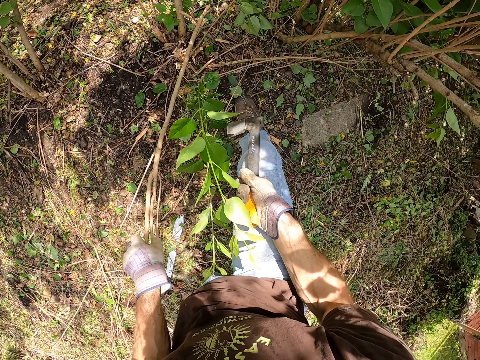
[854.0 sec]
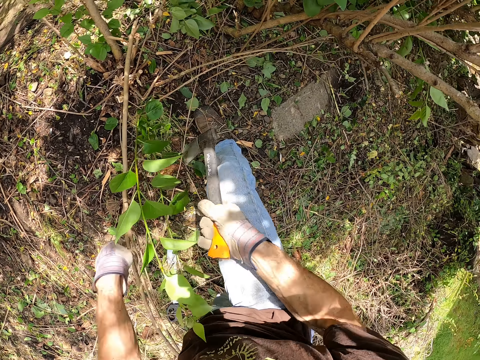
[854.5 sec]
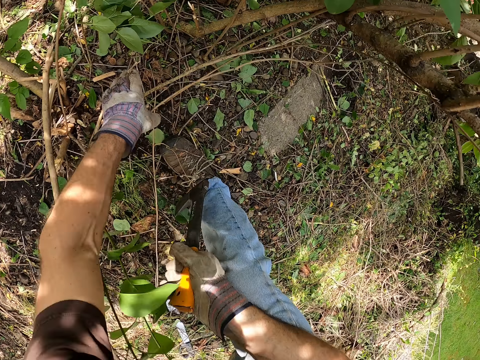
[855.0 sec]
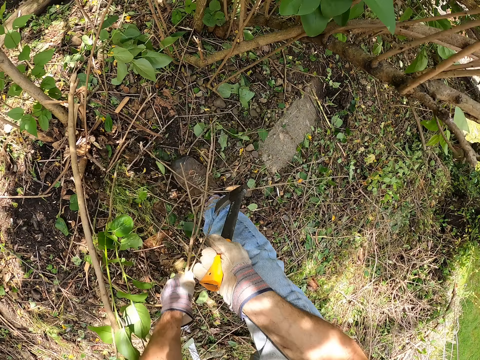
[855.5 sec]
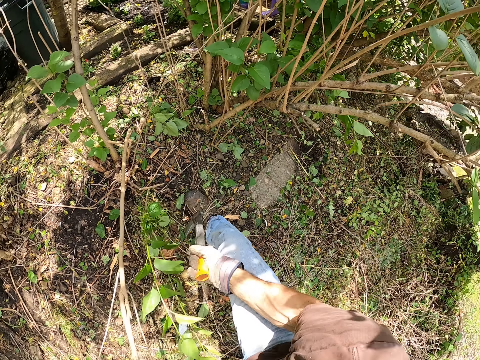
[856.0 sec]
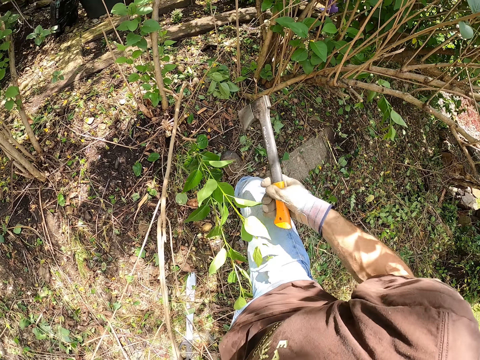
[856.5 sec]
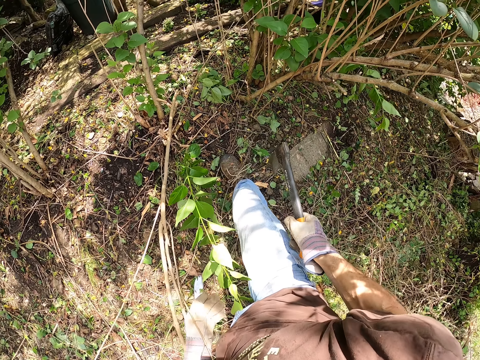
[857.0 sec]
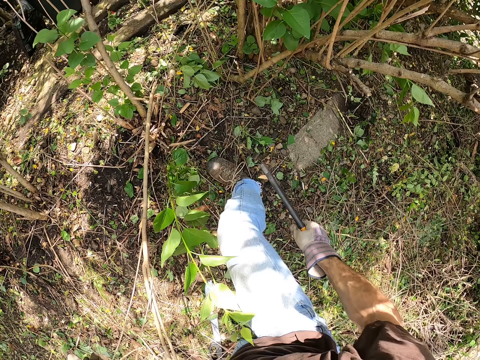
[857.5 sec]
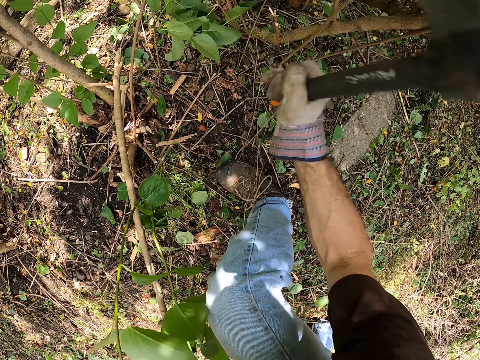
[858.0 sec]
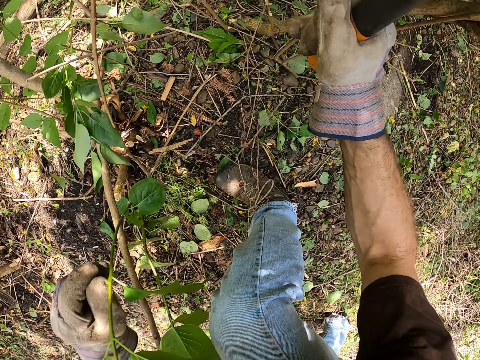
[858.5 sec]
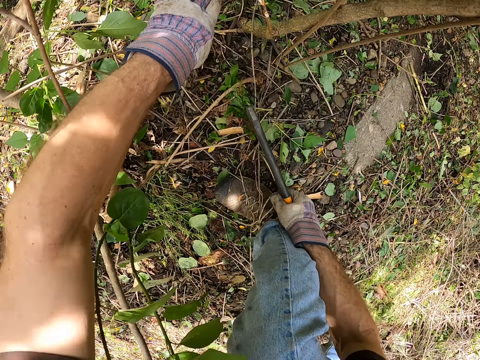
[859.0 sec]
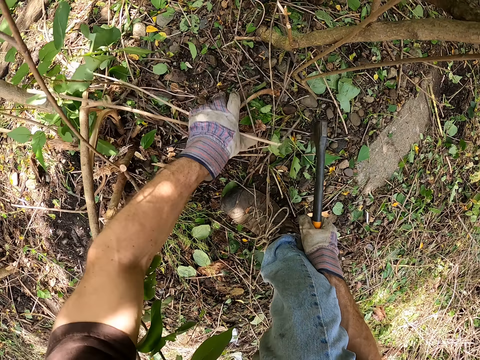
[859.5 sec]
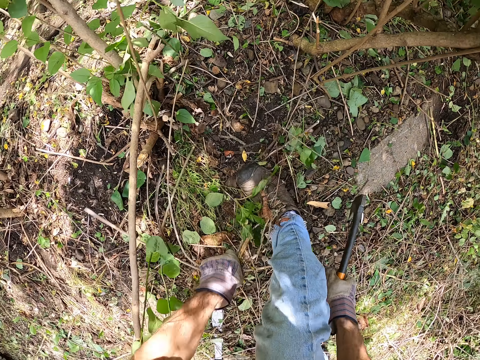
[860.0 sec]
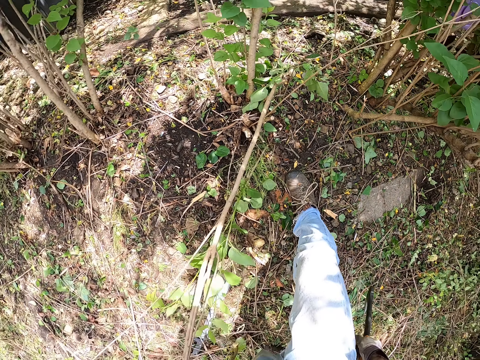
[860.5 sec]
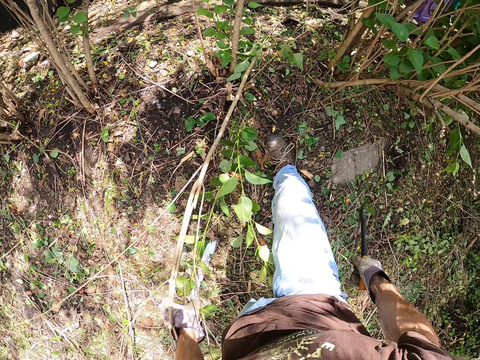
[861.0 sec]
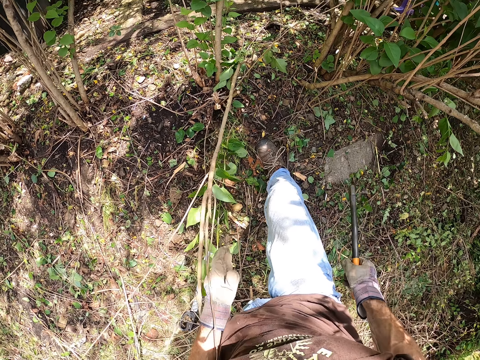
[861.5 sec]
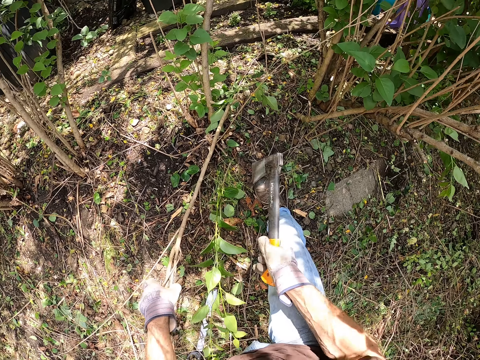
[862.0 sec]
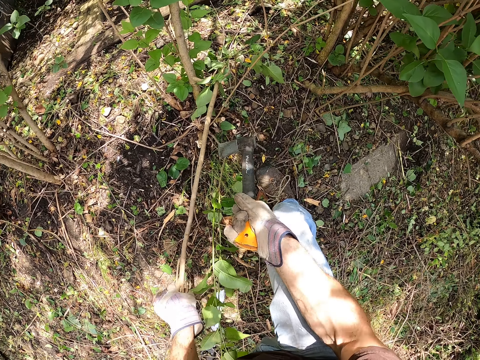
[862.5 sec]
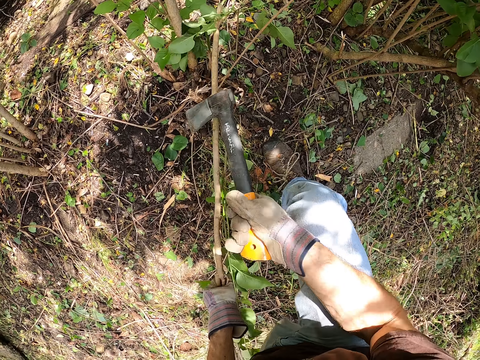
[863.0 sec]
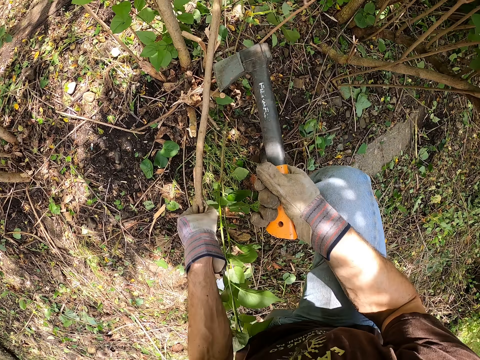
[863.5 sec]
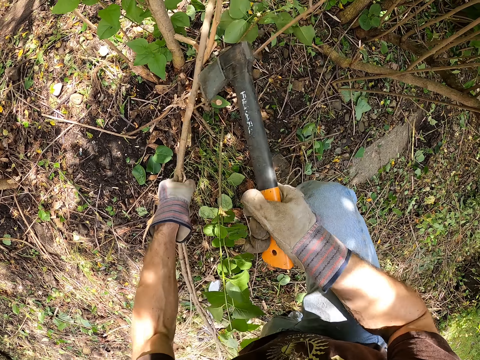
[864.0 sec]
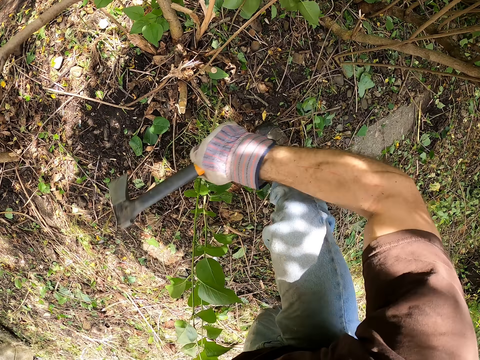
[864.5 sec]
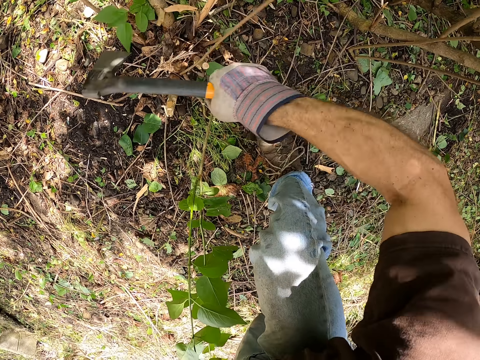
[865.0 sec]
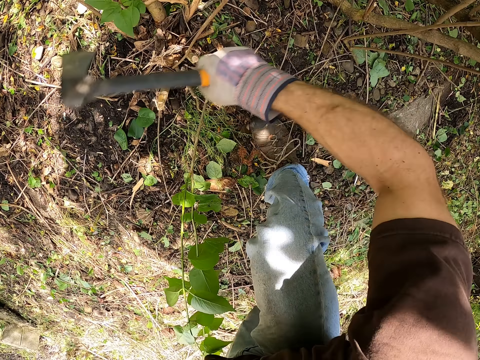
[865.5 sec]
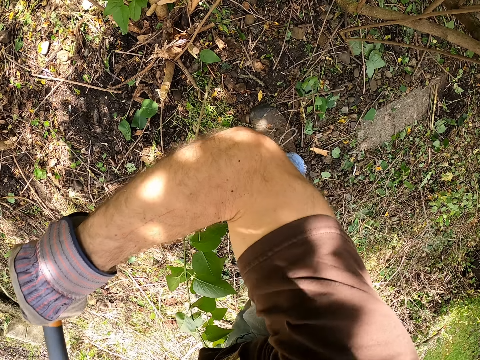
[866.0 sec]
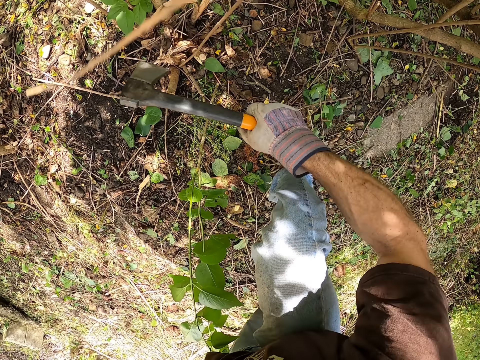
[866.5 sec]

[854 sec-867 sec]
The camera wearer picks some sticks or other woods on the ground with his left hand. He throws the woods. He cuts the sticks on the ground with the axe in his right hand. He picks the sticks on the ground with his left hand. He drops the sticks in his left hand on the ground. He picks the wood laid on the ground. He holds the third branch with his left hand. He pushes the wood. He cuts the third branch with the axe in his right hand.

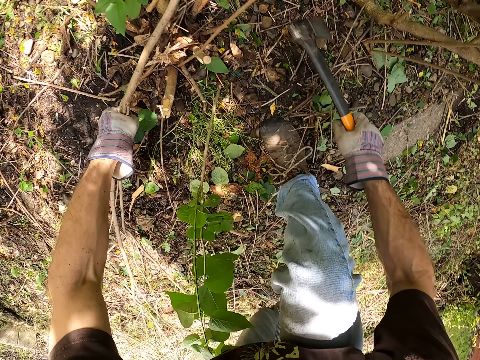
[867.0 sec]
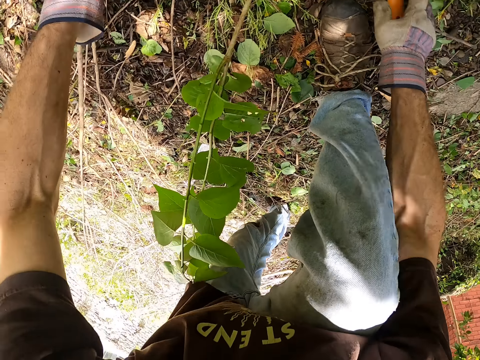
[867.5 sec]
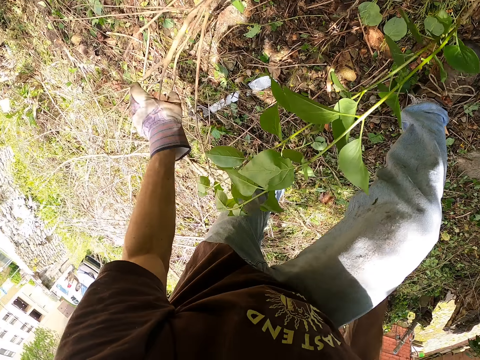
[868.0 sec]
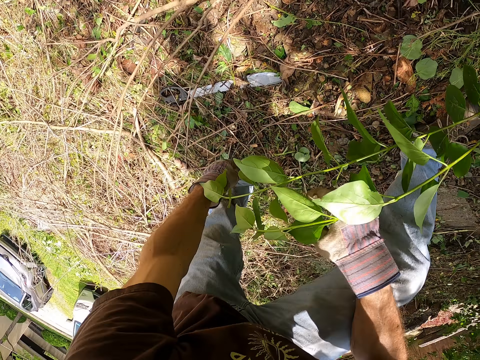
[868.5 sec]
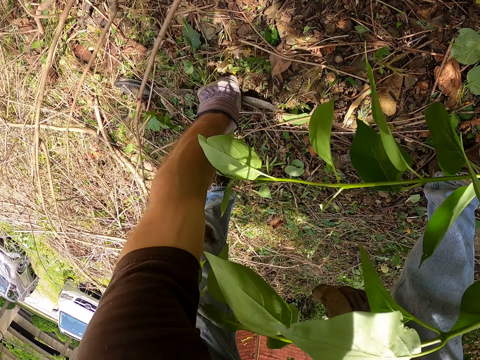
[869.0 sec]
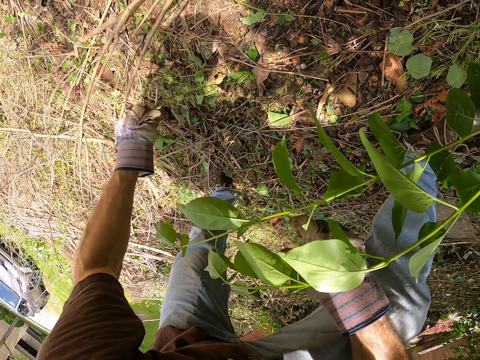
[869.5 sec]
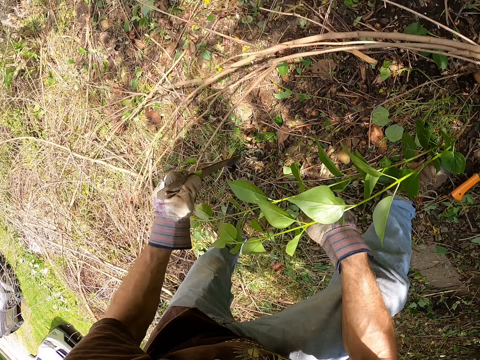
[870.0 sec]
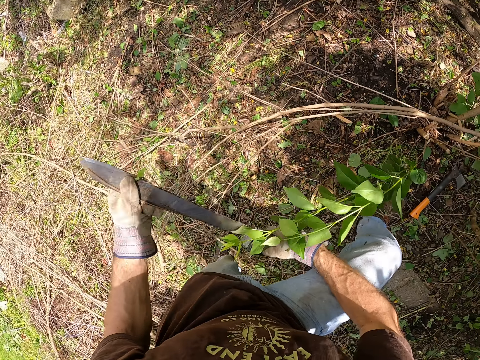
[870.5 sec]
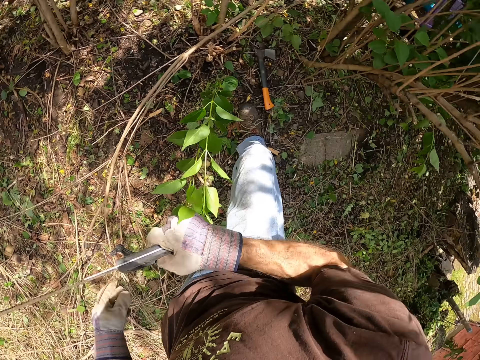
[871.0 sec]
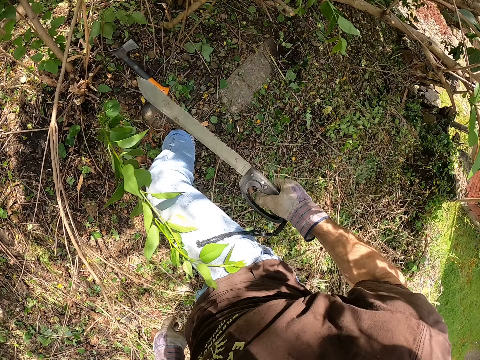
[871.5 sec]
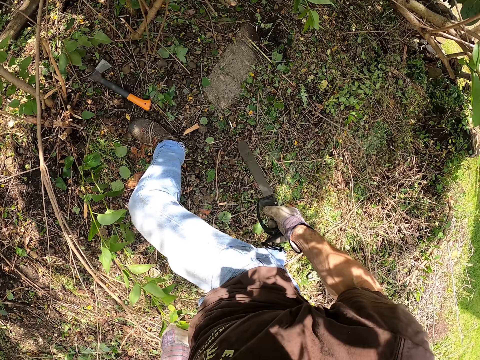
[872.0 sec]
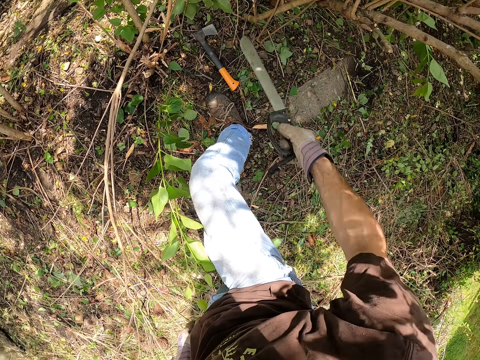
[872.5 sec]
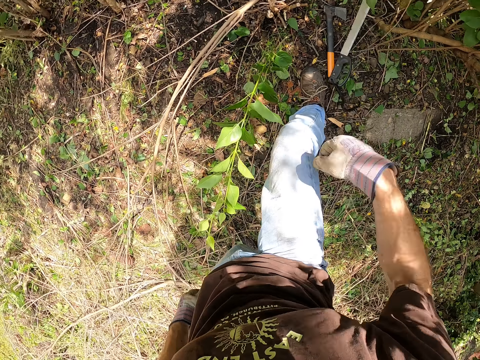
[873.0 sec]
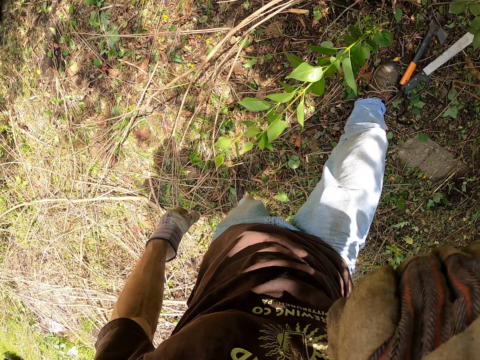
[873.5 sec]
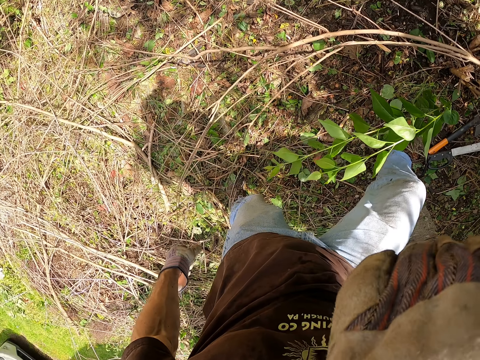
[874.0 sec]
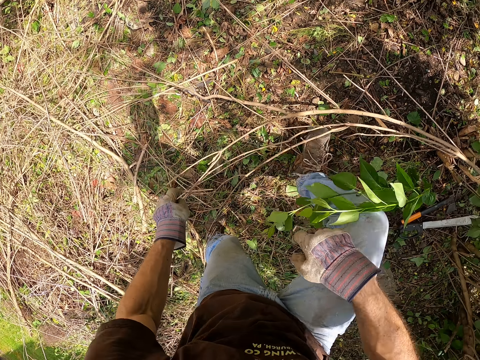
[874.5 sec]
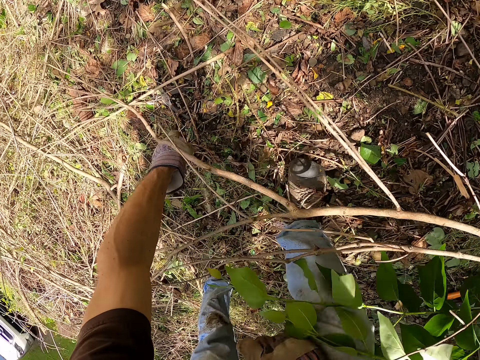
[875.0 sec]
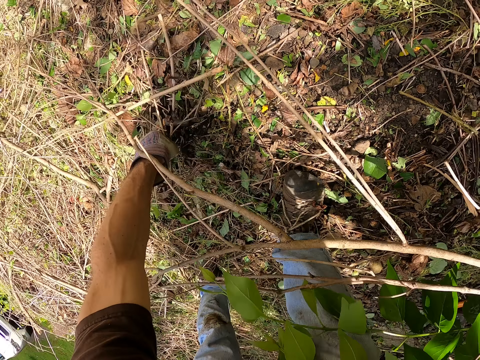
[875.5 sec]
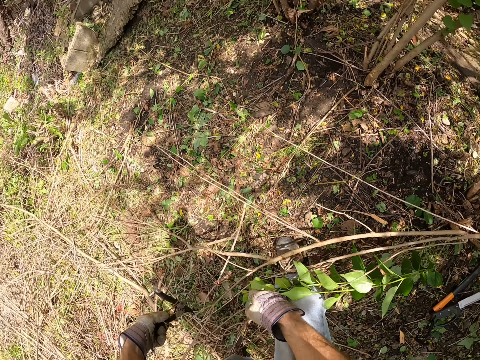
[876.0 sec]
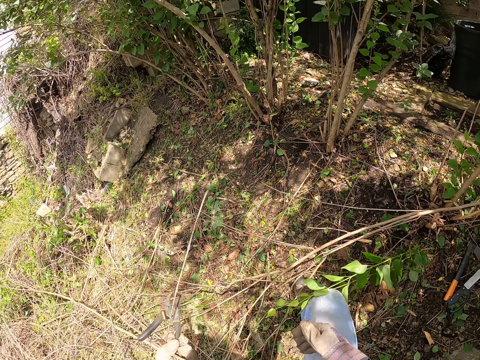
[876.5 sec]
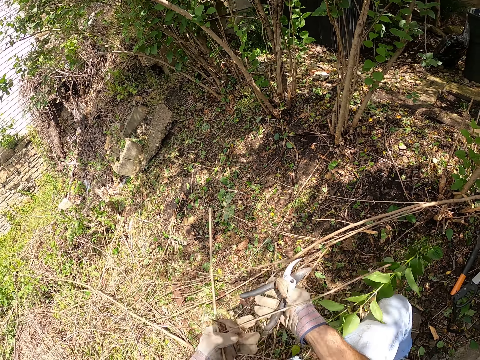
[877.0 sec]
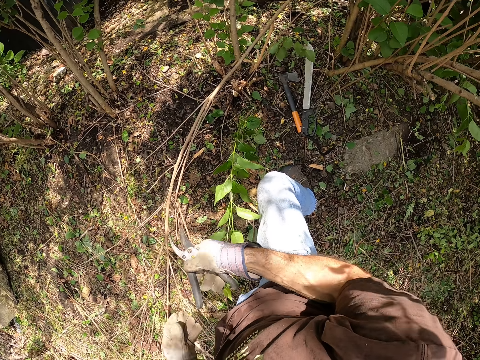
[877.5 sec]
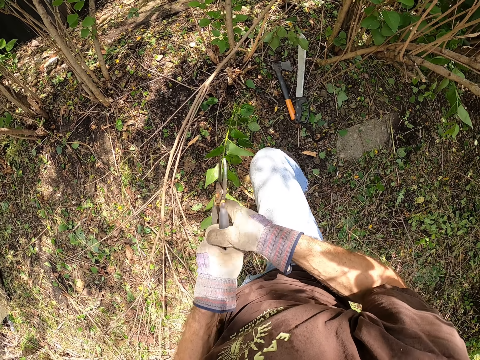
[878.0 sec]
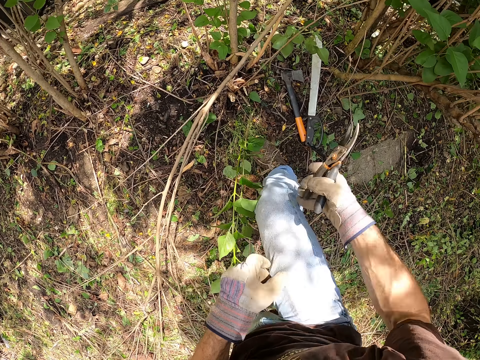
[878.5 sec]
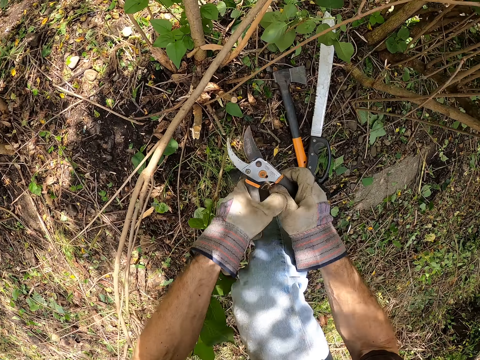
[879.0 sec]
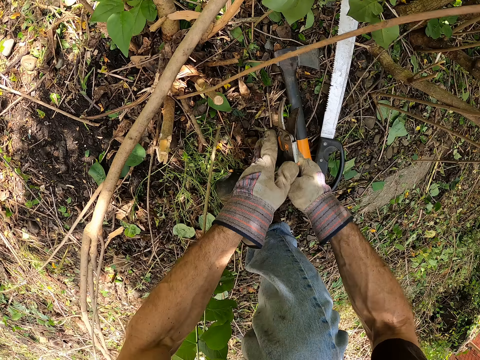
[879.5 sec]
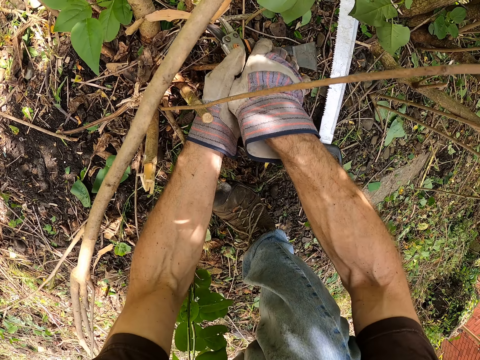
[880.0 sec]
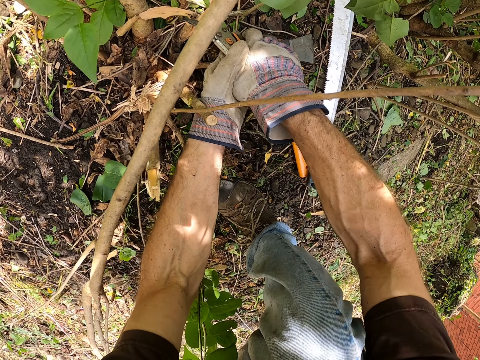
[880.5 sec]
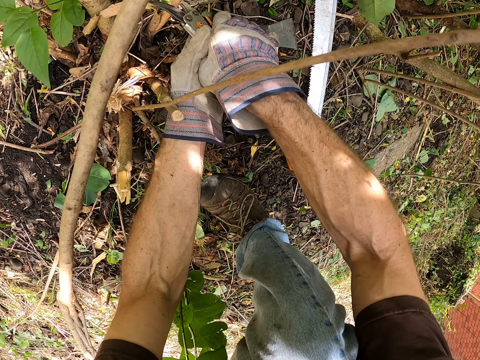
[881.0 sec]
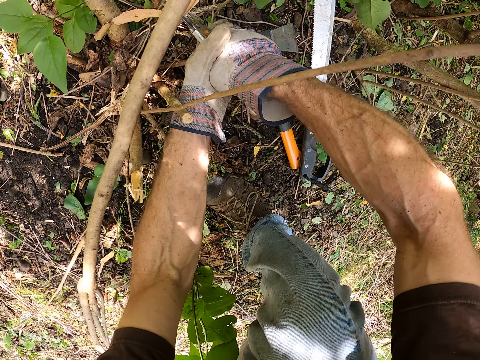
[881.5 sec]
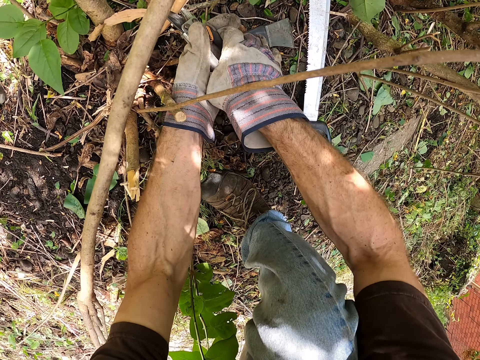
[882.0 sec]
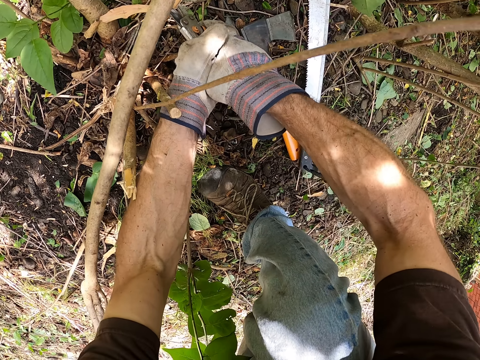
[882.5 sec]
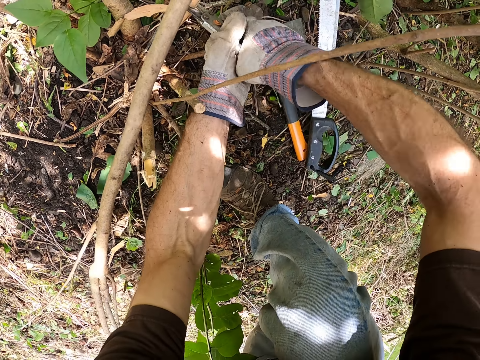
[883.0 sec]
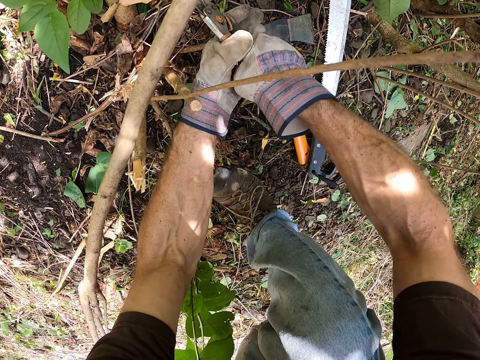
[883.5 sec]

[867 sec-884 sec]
The camera wearer drops the axe on the floor with his right hand. He lays wood on the ground. He picks up a machete on the ground with his left hand. He passes the machete to his right hand. He drops the machete on the floor with his right hand. He wipes his hand on his head. He picks up a plier on the ground with his left hand. He passes the plier to his right hand. He holds the plier with his hands. He holds the plier with his right hand. He holds the plier with his hands. He cuts the third branch with the plier in his hands.
